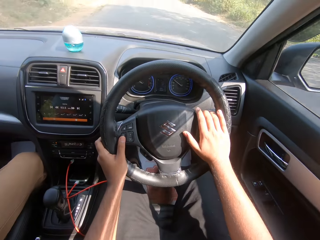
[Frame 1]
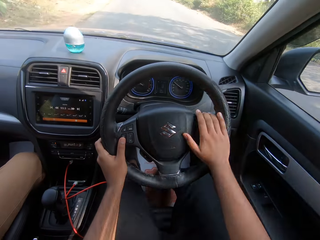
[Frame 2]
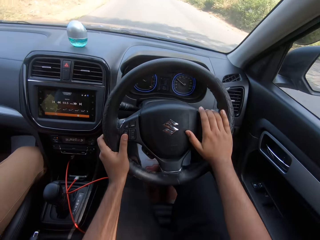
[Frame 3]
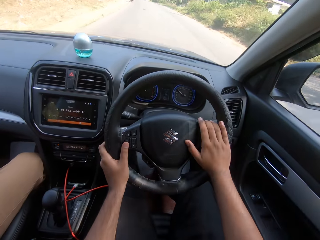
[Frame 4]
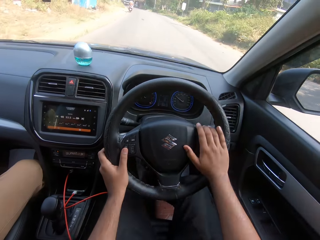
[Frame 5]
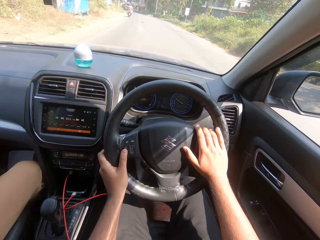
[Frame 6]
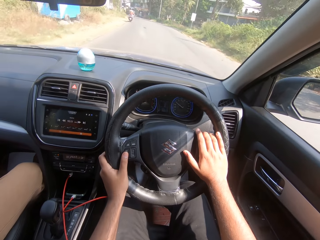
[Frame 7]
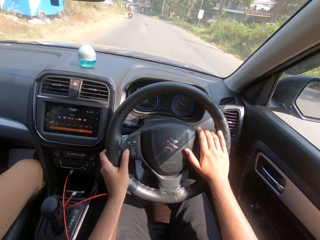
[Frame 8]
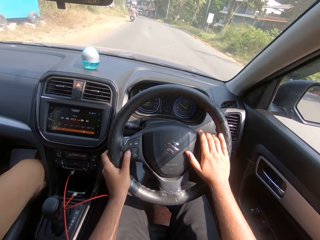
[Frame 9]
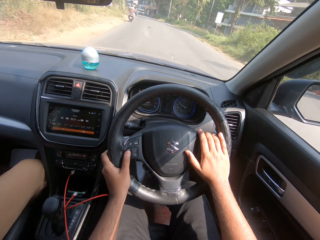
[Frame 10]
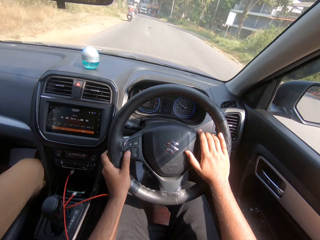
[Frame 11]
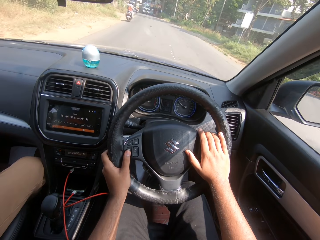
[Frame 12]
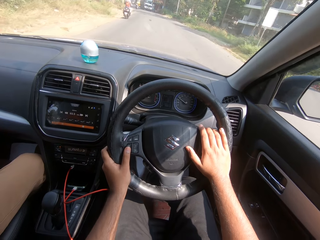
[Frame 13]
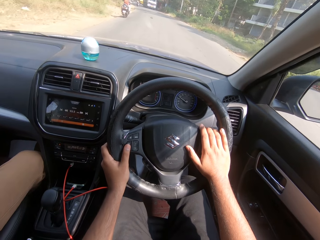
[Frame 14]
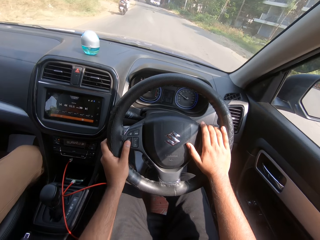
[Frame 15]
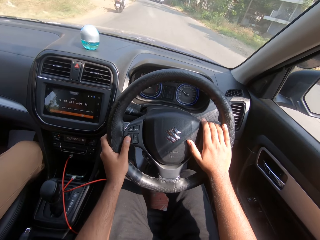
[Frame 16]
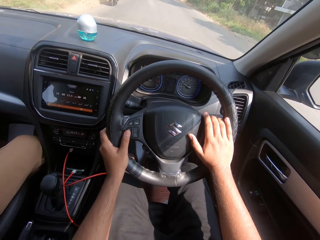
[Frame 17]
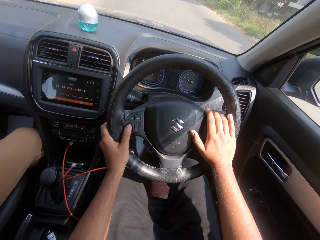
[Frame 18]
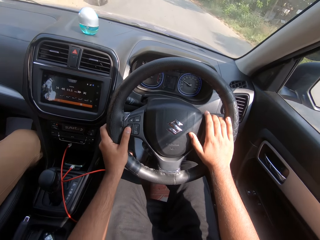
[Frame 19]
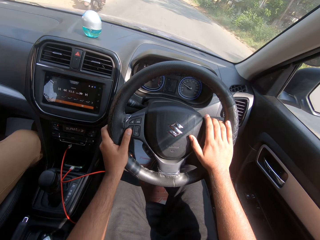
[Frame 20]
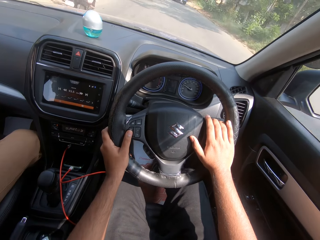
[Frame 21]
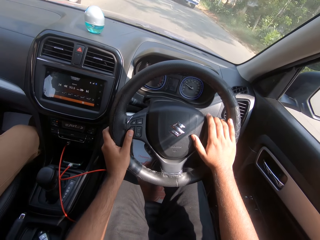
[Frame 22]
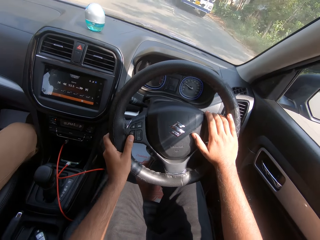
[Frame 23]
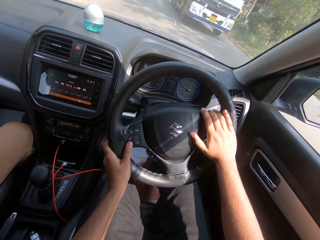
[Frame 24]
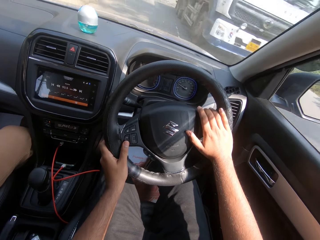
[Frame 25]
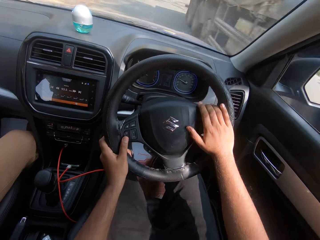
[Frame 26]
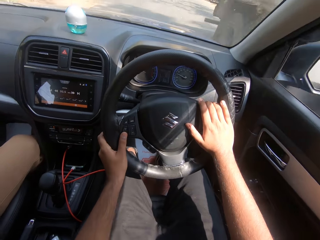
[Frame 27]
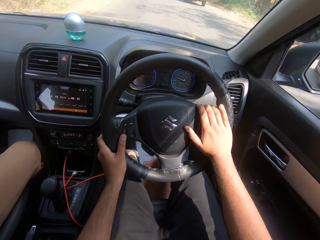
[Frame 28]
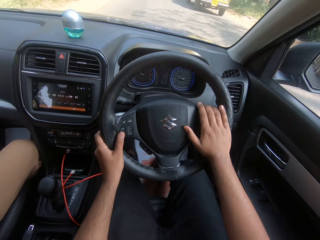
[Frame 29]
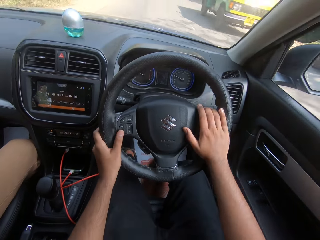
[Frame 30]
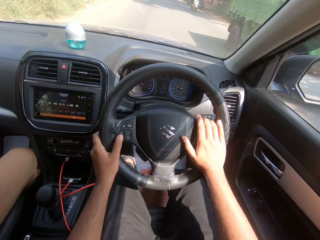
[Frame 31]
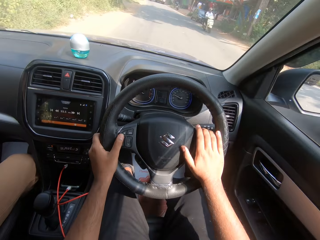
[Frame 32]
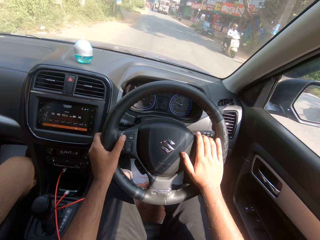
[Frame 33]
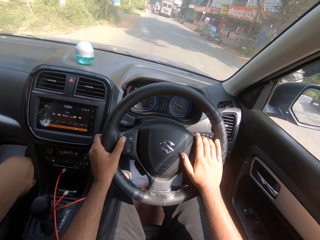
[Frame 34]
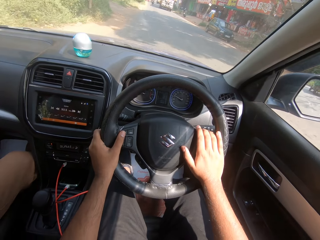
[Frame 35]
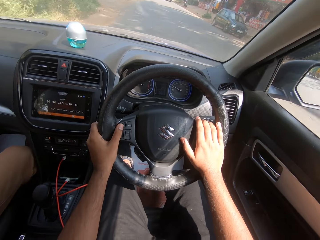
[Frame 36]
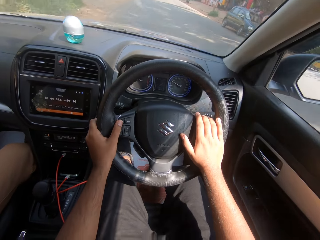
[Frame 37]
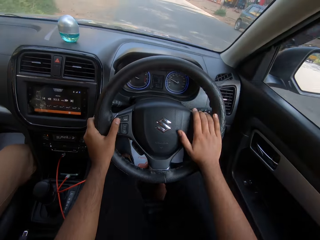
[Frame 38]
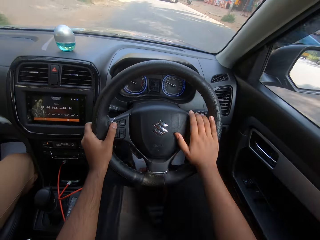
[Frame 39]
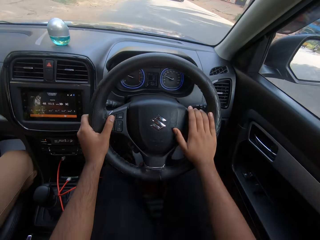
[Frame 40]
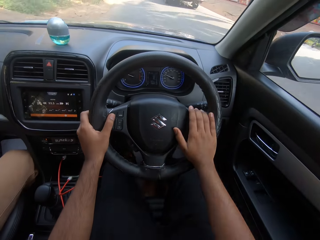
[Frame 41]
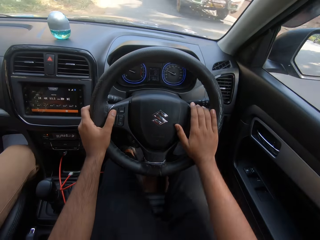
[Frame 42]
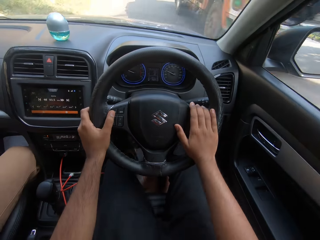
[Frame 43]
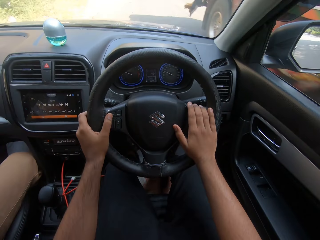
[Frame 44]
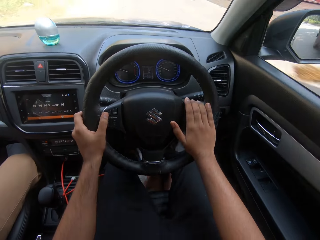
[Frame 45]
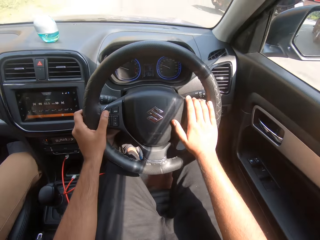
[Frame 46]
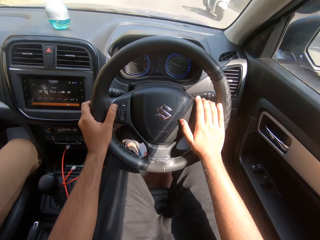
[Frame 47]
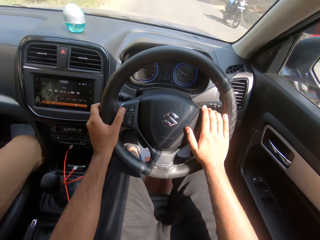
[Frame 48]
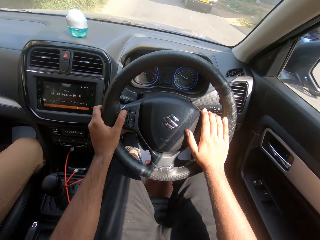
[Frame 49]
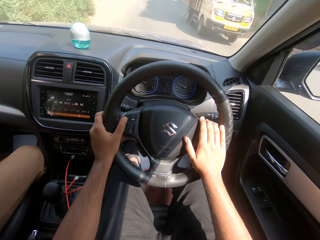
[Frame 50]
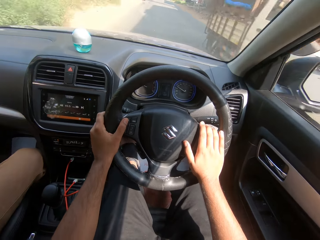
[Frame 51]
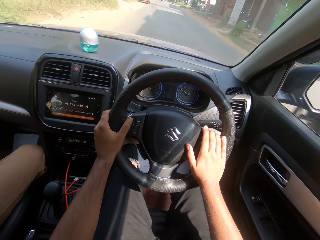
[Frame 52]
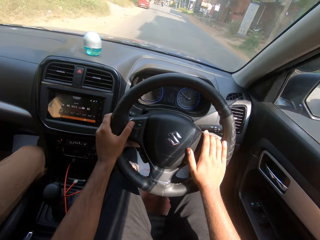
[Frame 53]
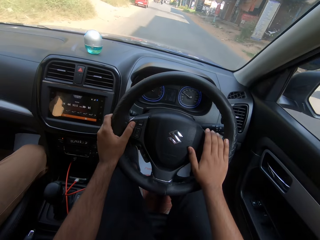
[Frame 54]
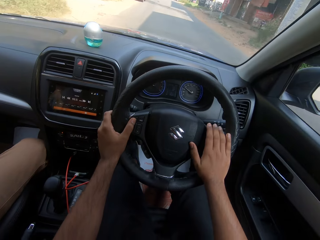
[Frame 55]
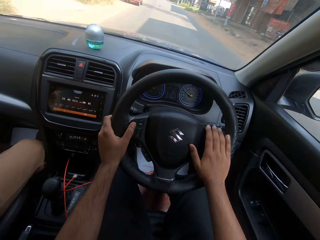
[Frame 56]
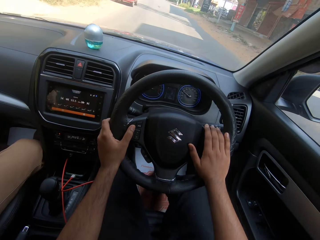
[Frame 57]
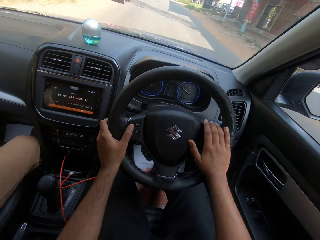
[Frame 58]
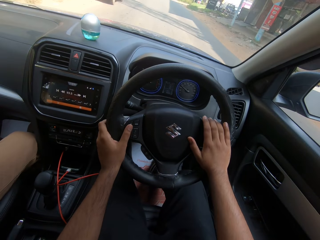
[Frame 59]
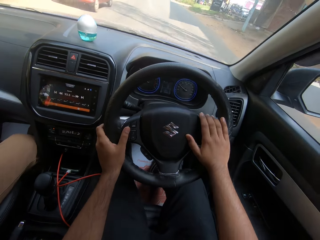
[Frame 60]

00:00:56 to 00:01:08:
A truck drives past the camera wearer. A truck drives past them again. A motorcycle drives past them. A truck drives past them. A motorcycle drives past them repeatedly. A truck drives past them.

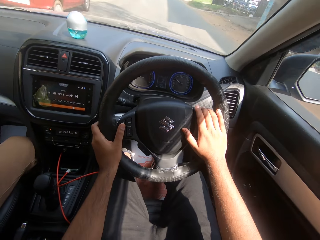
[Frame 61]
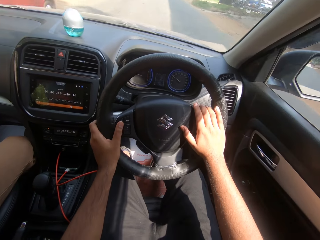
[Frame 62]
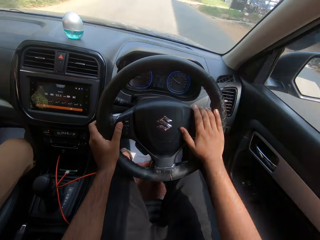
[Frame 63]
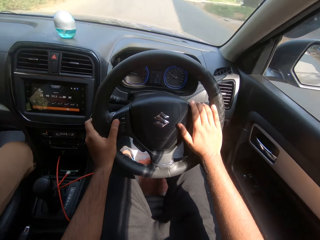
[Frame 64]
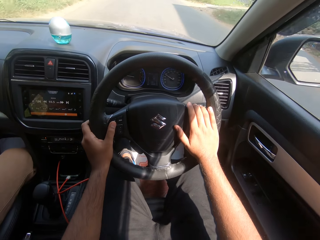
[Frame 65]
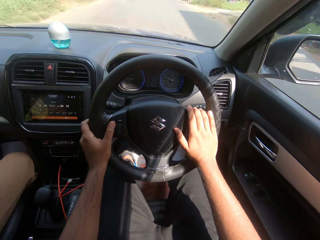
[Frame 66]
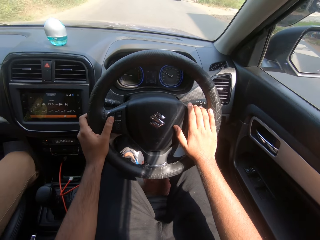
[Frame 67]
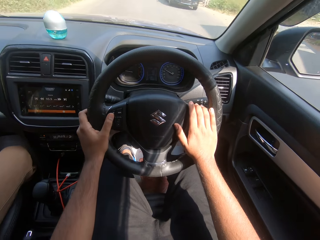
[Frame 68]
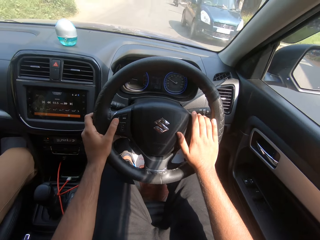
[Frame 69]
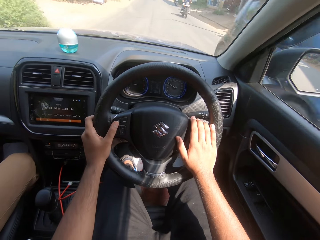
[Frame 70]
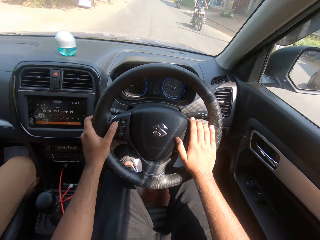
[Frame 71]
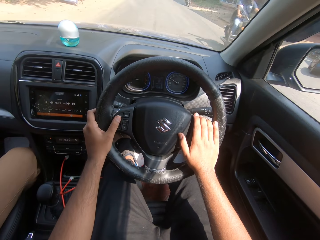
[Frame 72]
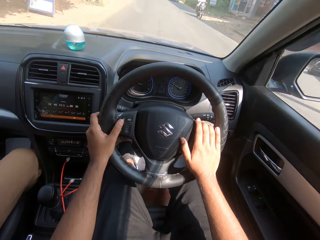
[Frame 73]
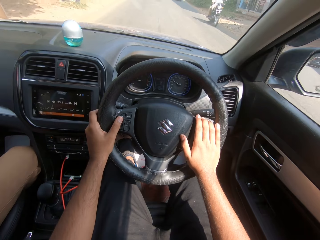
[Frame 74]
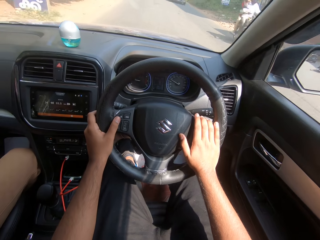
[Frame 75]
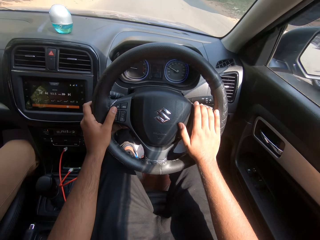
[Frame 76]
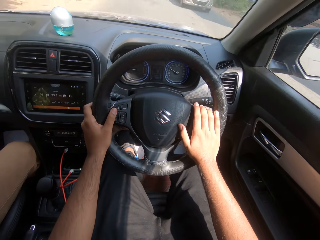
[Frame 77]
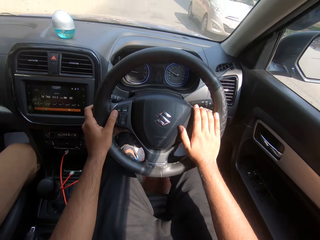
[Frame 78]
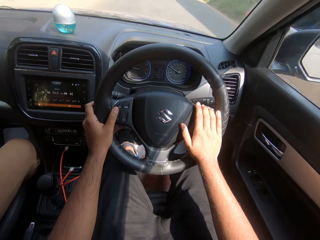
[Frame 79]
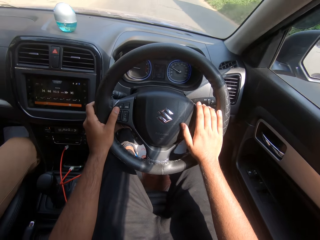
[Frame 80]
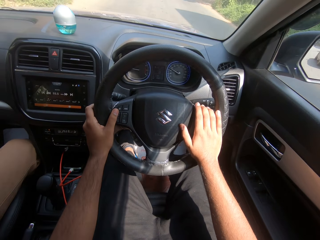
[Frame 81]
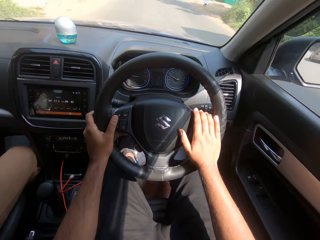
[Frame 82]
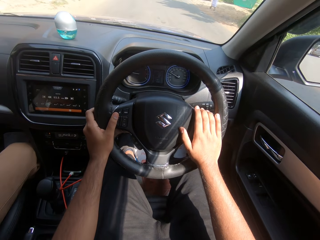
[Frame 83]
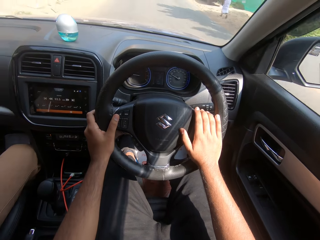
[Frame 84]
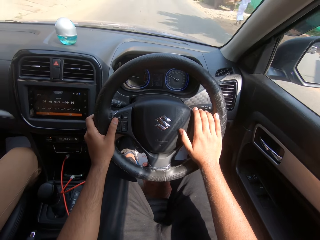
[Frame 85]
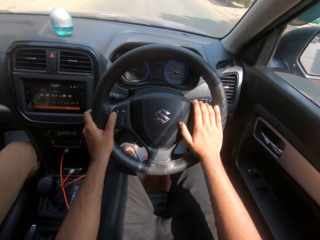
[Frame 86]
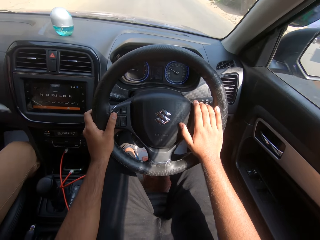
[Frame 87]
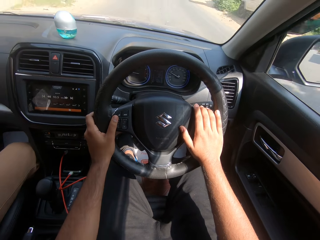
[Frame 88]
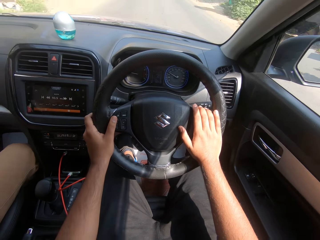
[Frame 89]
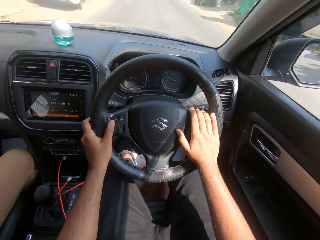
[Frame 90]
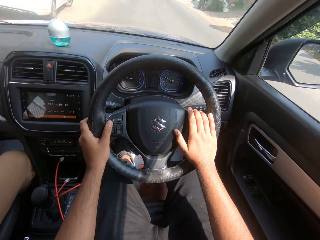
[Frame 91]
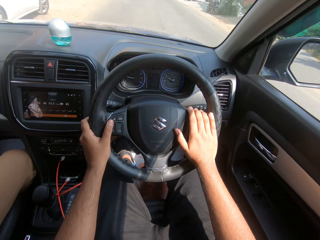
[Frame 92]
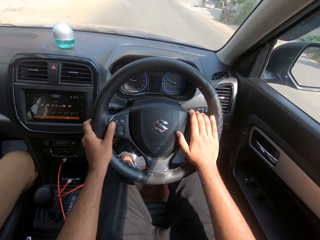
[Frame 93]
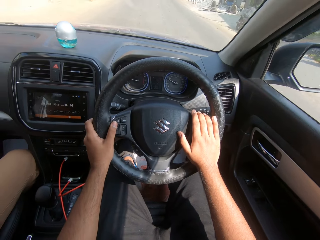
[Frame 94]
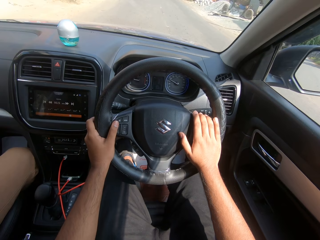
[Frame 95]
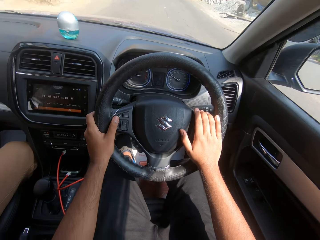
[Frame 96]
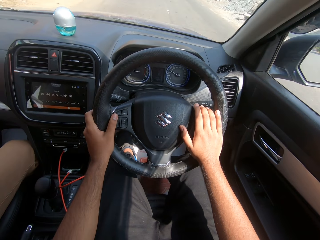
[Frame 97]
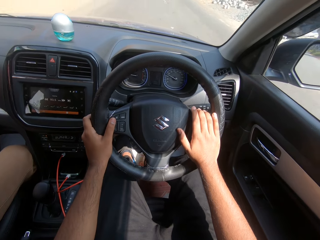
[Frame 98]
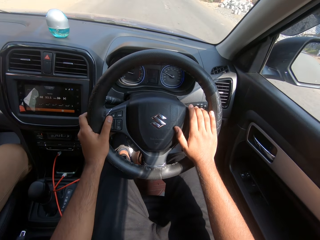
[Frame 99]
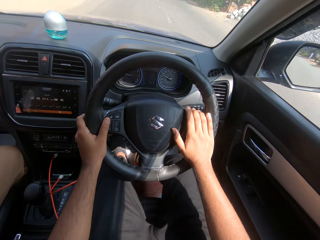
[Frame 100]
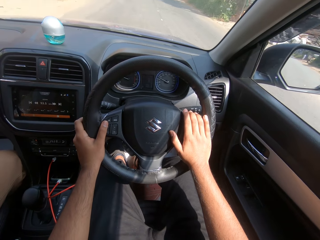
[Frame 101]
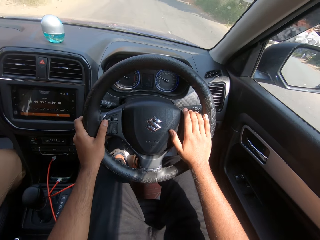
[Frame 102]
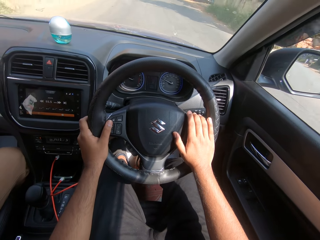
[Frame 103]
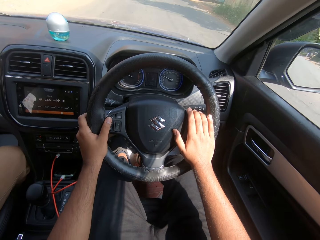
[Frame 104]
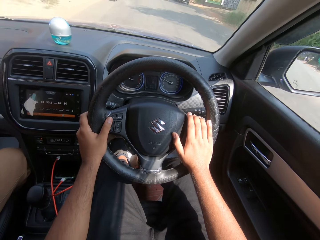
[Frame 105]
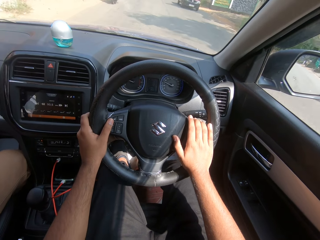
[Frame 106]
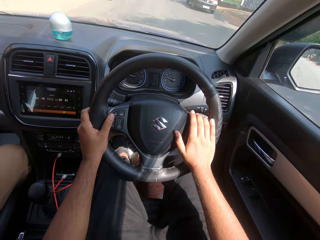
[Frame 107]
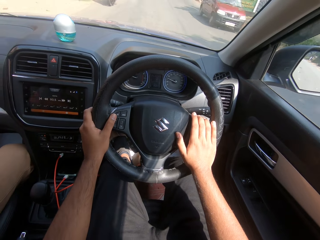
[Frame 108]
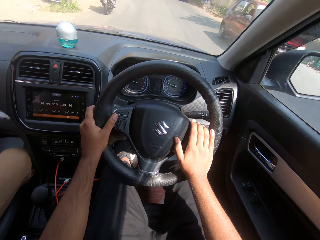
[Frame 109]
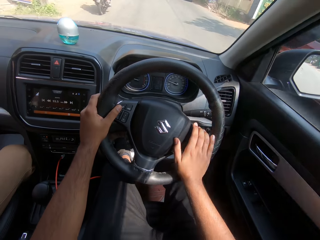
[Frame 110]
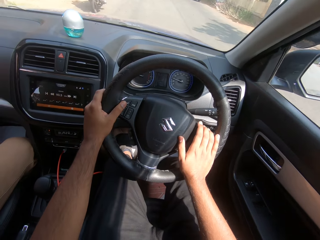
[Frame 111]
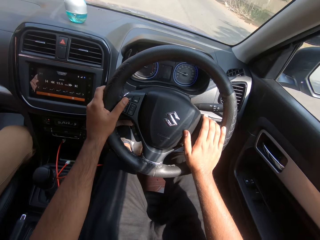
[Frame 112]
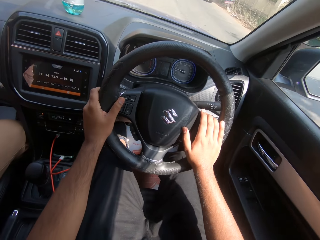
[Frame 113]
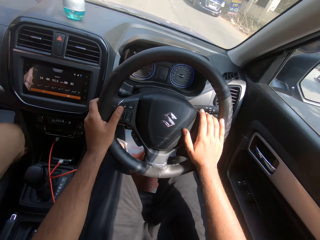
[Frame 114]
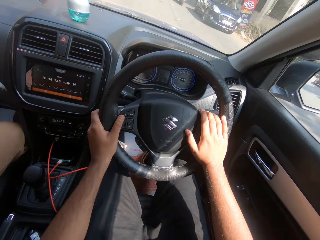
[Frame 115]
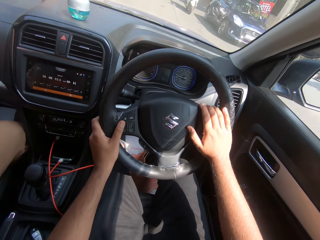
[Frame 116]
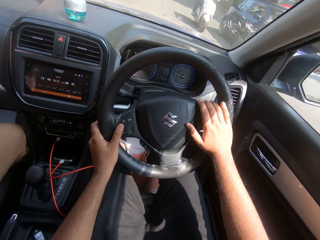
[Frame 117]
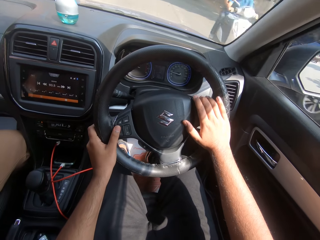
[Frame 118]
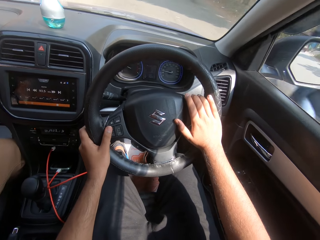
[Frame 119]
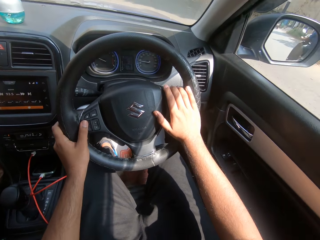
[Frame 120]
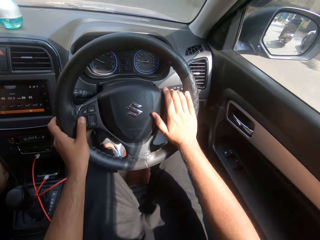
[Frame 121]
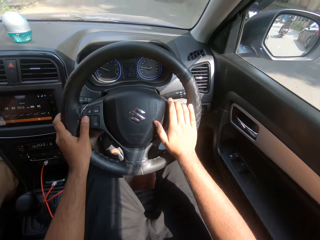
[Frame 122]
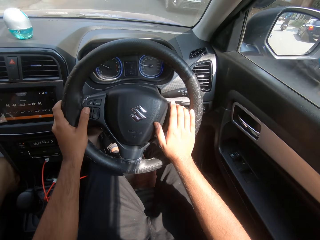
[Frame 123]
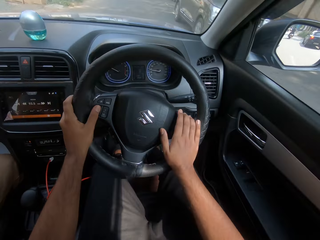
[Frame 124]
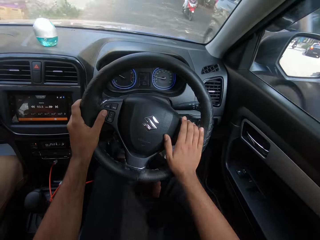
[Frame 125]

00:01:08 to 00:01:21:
The camera wearer drives past a car. A car drives past them. A motorcycle drives past them. A motorcycle drives past them again. A car drives past them. The camera wearer drives past a car. A car drives past them. A motorcycle drives past them. A car drives past them. A car drives past them again.
